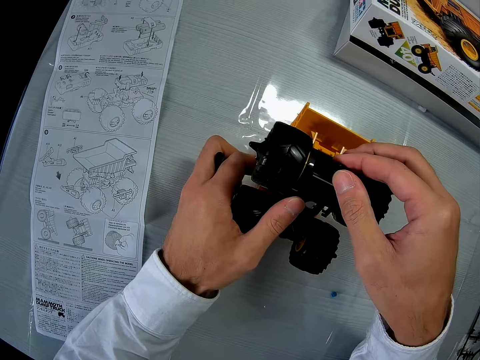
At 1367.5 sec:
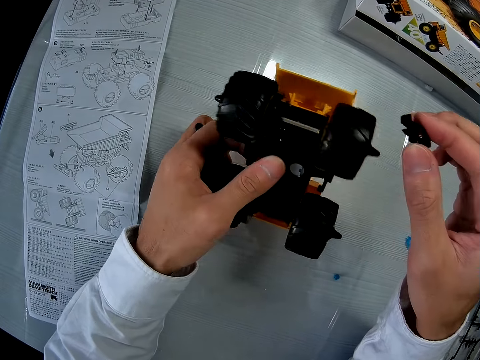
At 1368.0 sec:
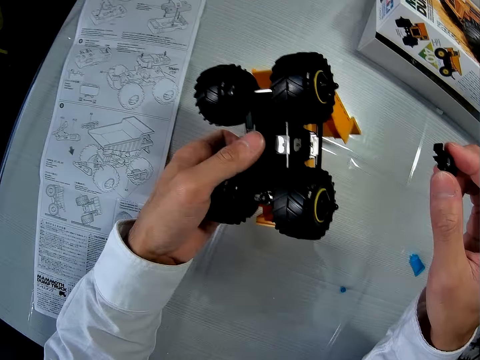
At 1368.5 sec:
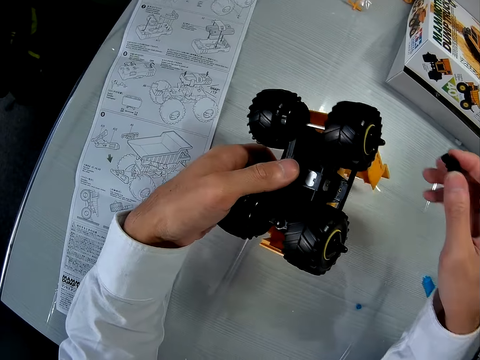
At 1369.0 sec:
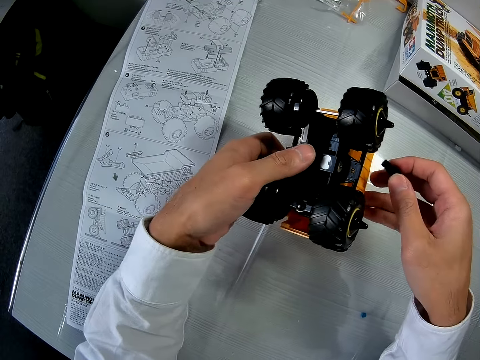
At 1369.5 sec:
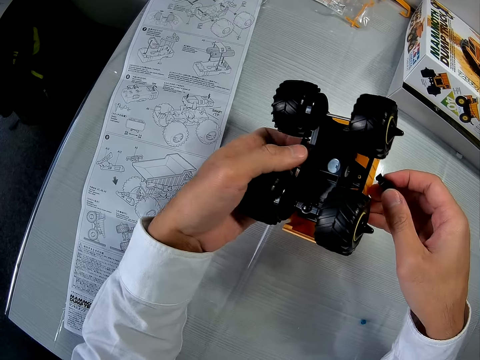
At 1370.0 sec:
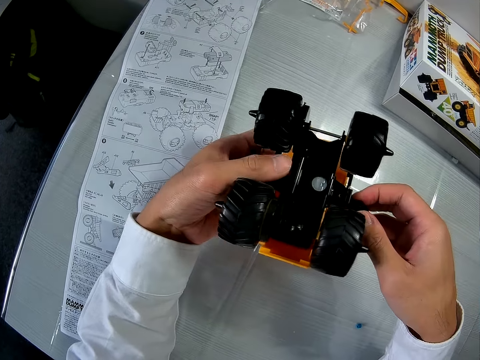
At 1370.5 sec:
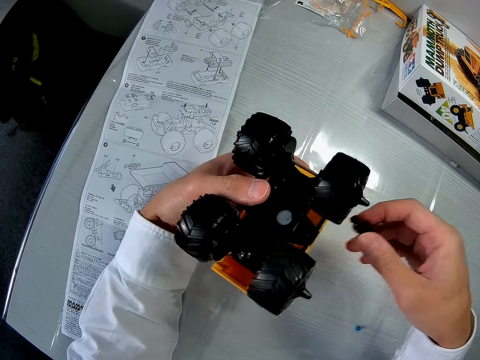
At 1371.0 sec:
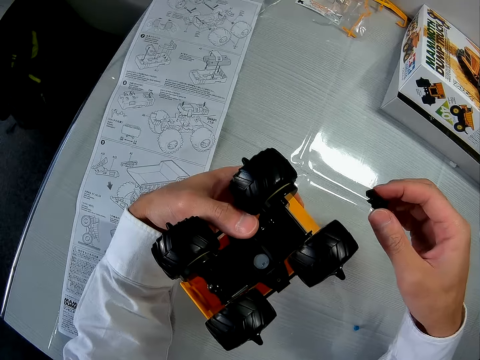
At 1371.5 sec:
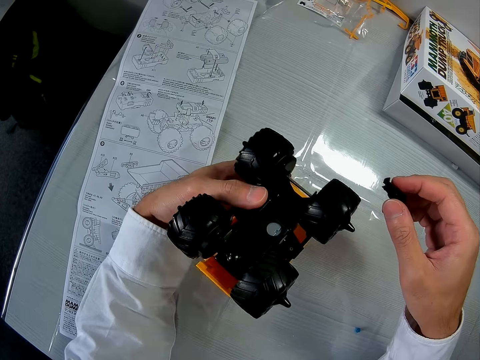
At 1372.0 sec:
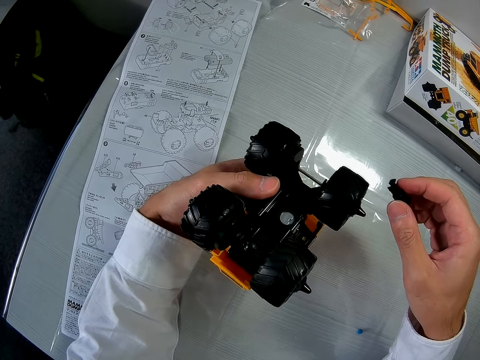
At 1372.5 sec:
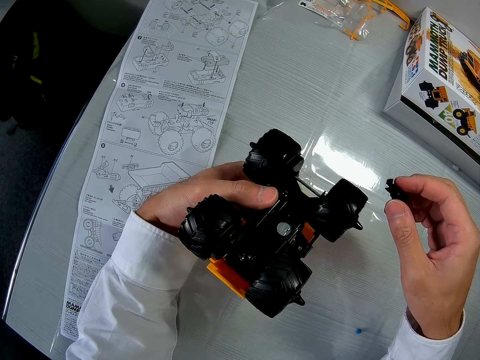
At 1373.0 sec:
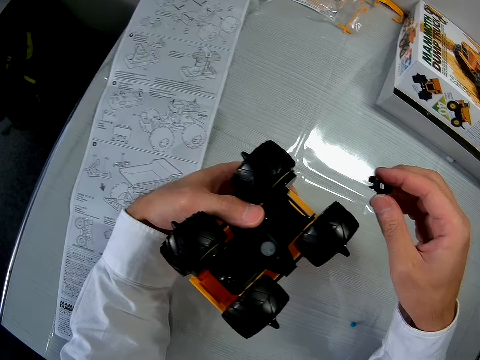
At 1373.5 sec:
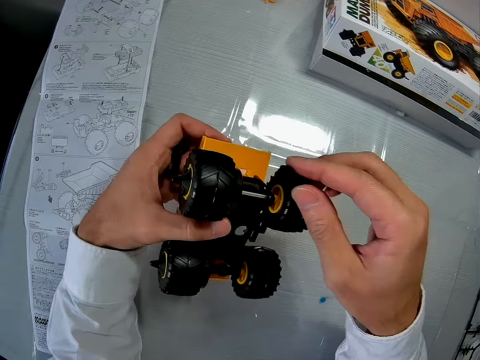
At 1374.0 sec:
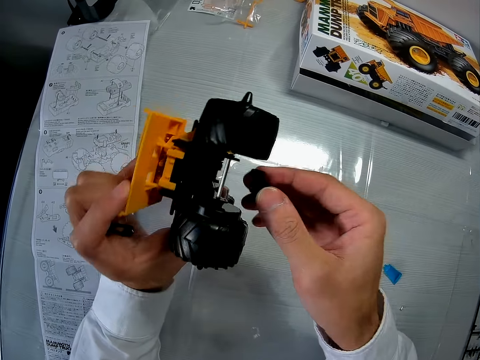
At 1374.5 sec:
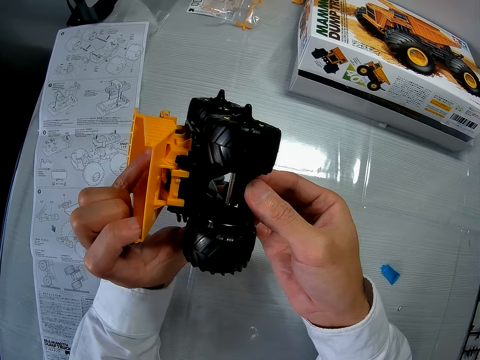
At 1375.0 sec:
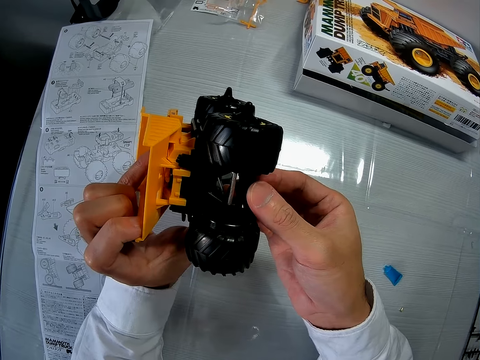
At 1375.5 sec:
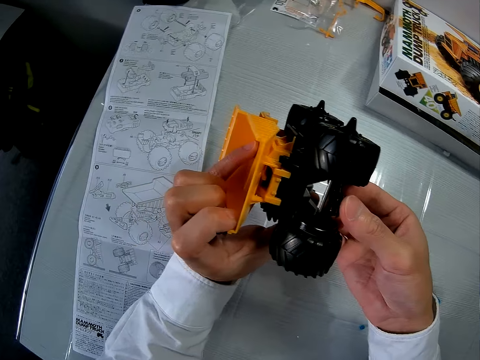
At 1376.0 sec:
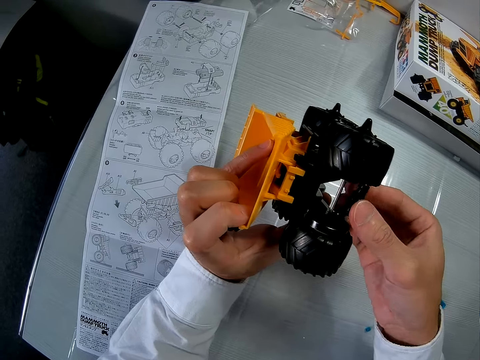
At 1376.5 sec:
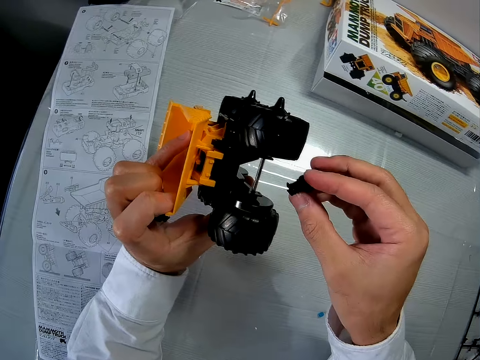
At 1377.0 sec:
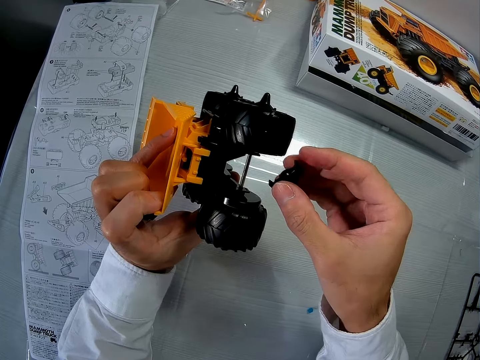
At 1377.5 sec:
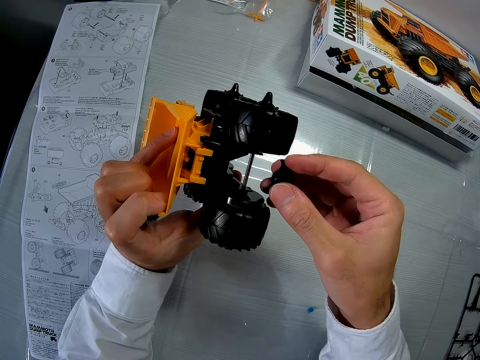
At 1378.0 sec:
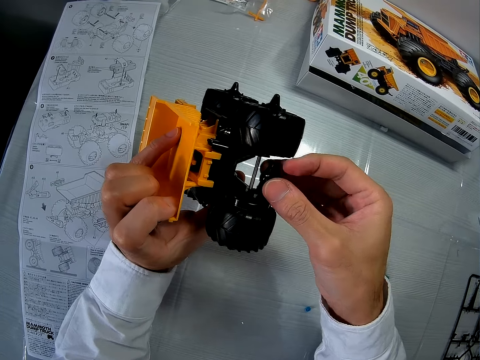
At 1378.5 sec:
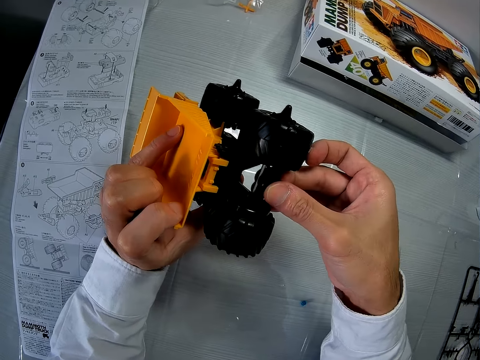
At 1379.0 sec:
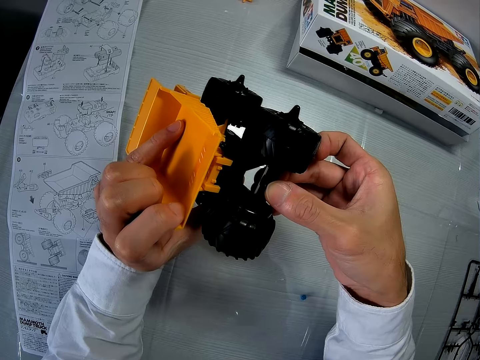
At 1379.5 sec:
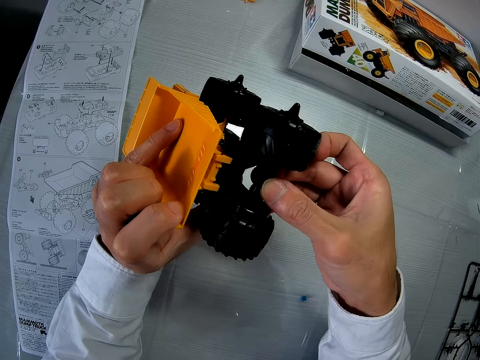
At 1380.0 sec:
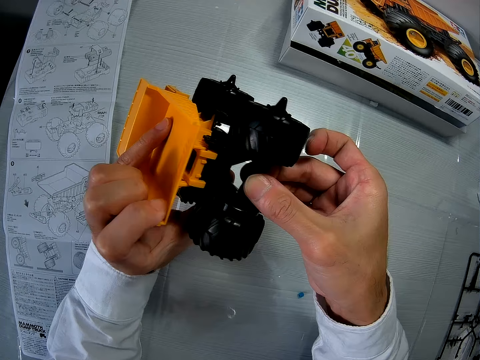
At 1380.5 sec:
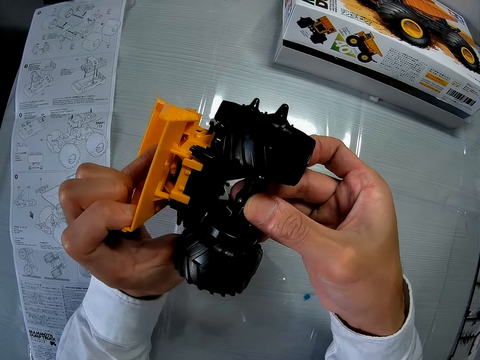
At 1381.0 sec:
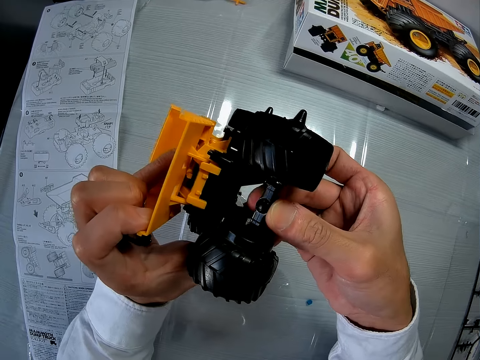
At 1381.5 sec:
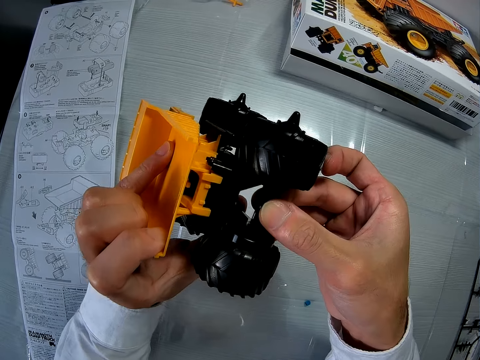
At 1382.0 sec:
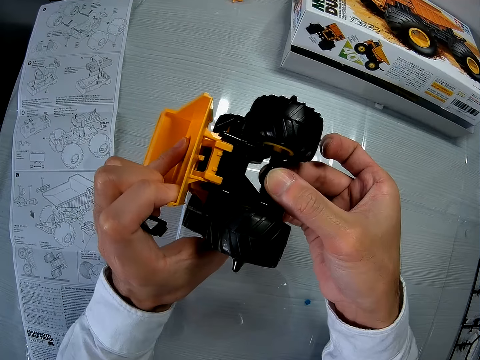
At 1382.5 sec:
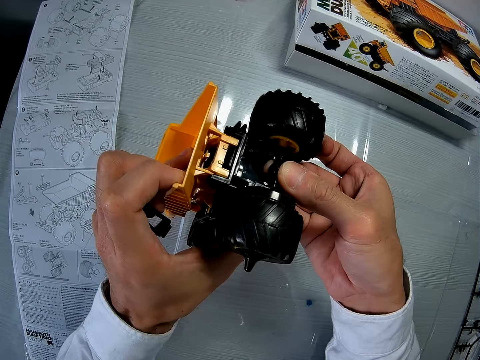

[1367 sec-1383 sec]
The camera wearer holds the toy car with both his hands. He fixes the mammoth dump truck. He takes out the piece from the toy car with his right hand. He picks up the toy car from the table with his left hand. He closes the top of the car with his right hand. He looks at the mammoth dump truck. He fixes the piece in his right hand to the toy car. He holds the piece in his right hand. He fixes the piece in his right hand to the toy car.

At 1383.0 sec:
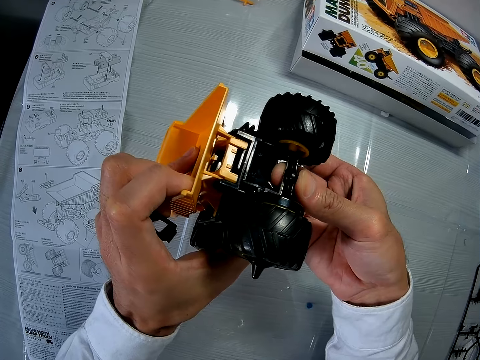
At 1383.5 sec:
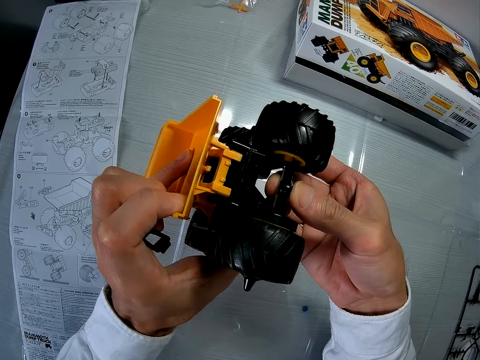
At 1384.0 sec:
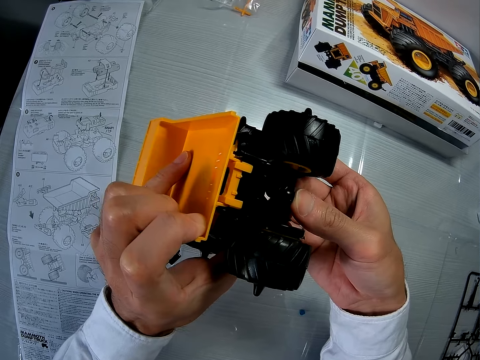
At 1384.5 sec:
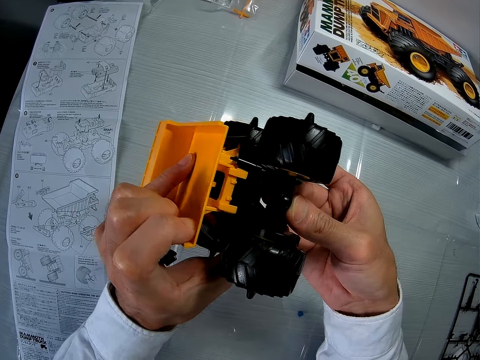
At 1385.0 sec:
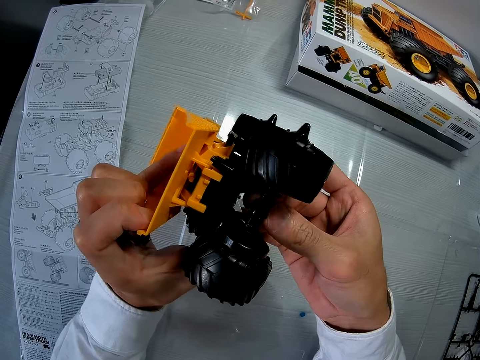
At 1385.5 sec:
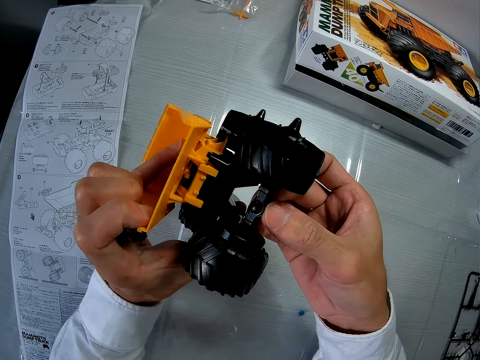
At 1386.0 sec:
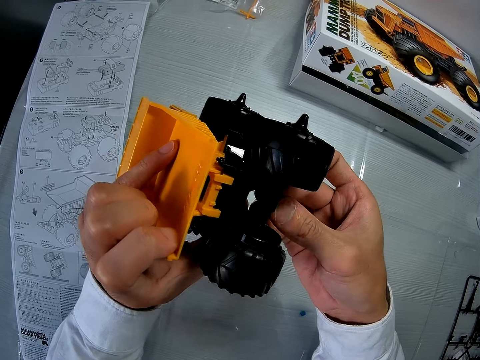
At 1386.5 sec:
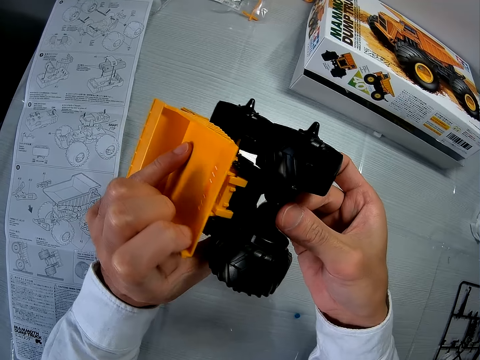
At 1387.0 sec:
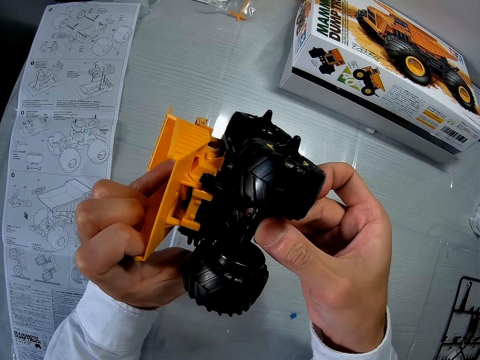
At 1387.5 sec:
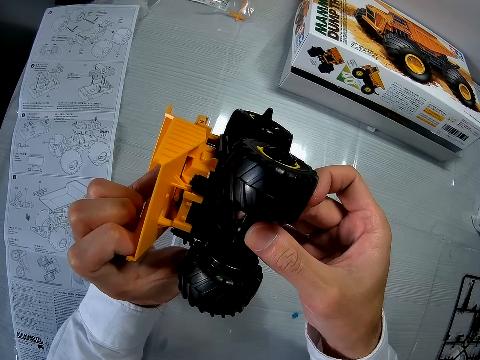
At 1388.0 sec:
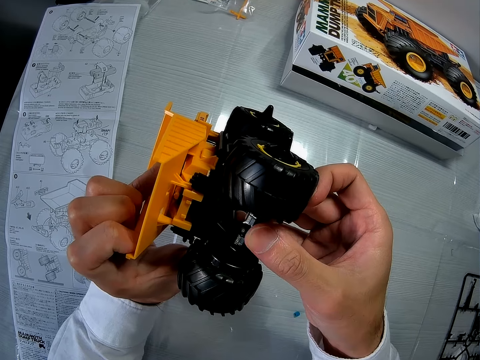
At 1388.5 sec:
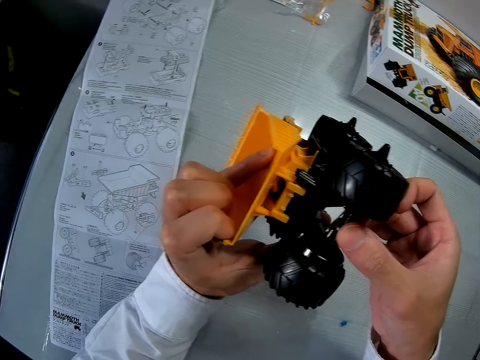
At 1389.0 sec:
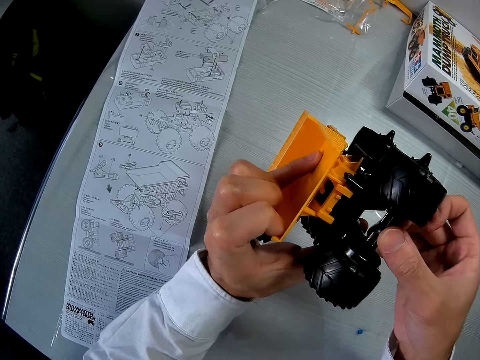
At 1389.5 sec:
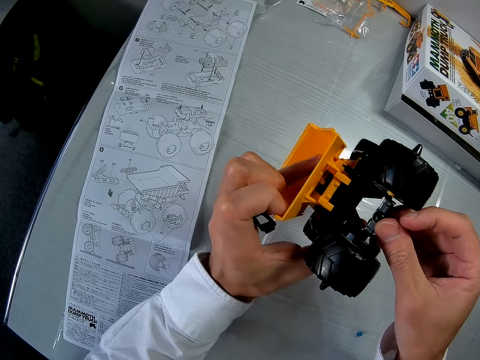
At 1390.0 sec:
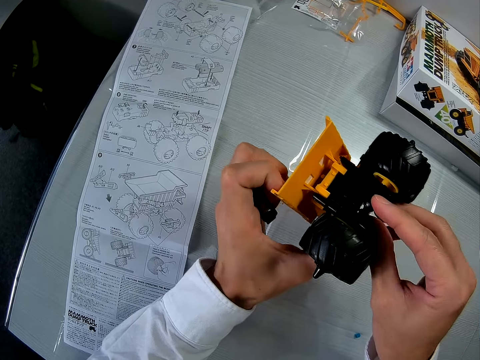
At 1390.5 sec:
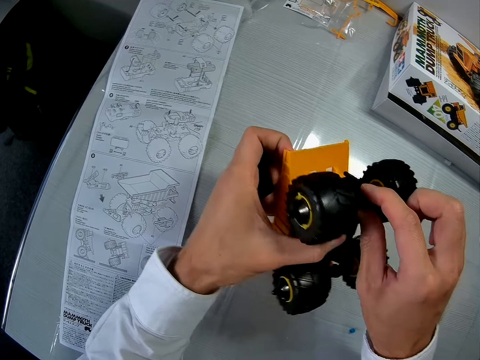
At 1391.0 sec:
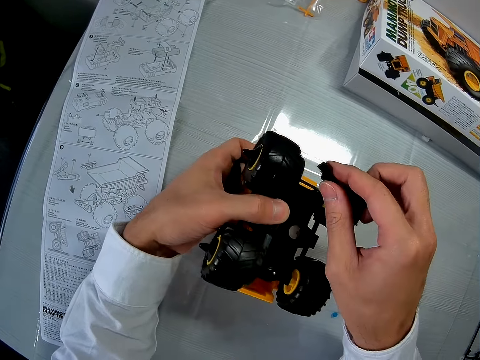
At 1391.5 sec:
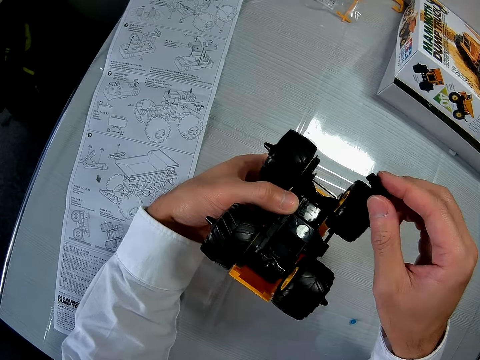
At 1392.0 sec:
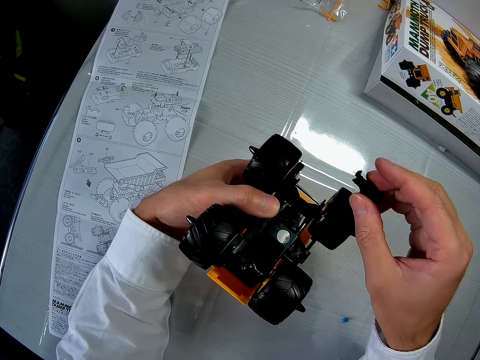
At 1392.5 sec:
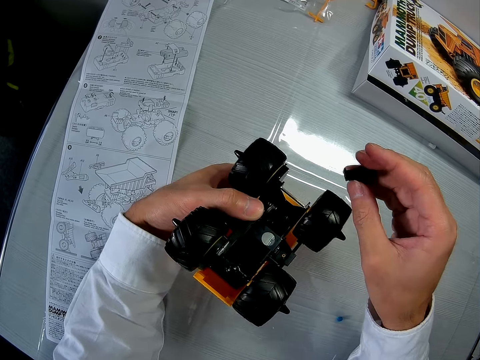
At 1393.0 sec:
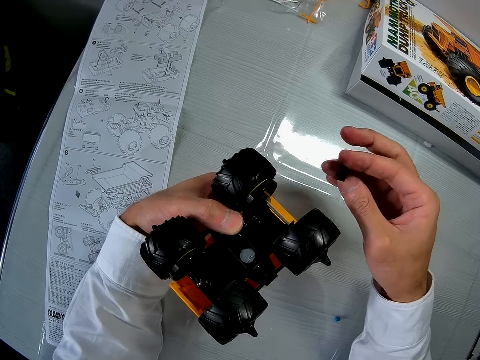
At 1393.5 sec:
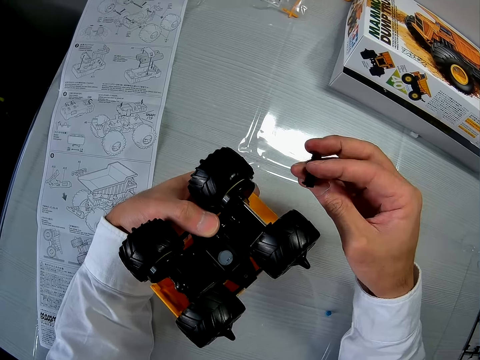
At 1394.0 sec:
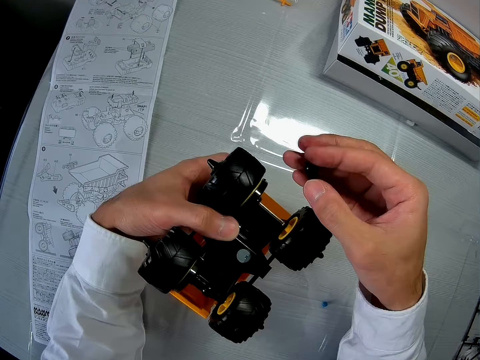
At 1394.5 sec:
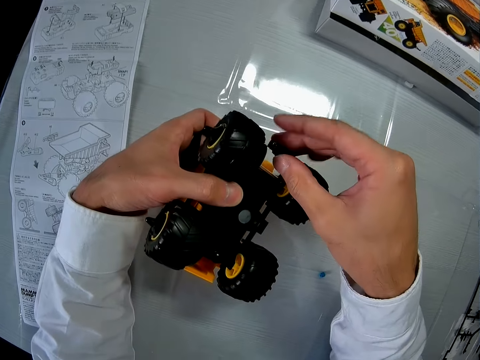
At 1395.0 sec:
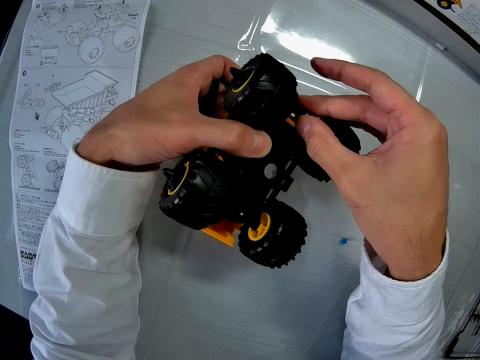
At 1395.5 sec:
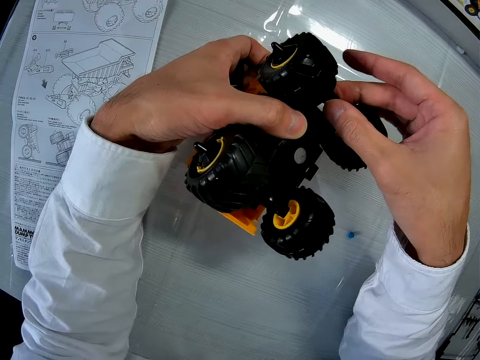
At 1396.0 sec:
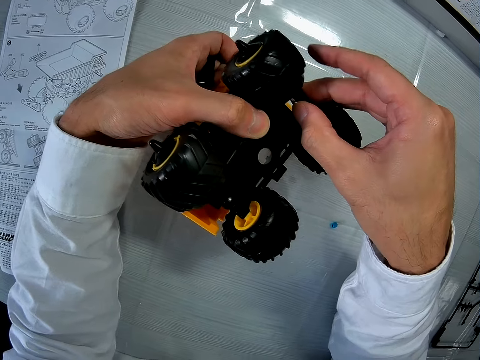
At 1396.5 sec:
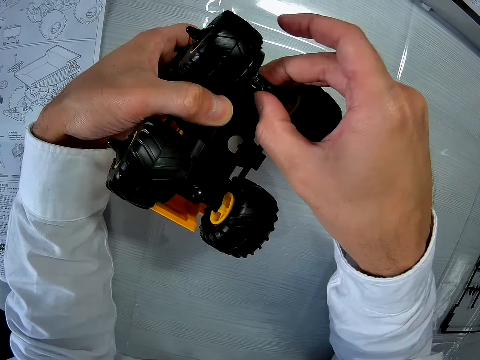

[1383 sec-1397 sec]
The camera wearer stares at the blueprint on the table. He fixes the piece in his right hand to the toy car. He holds the piece in his right hand. He looks at the mammoth dump truck. He fixes the piece in his right hand to the toy car.
